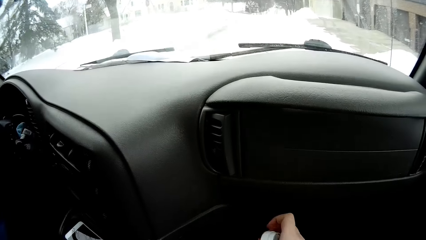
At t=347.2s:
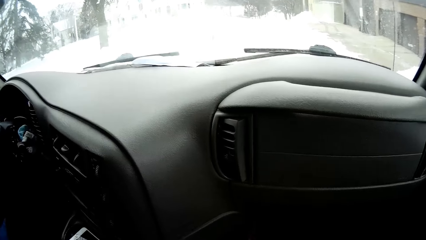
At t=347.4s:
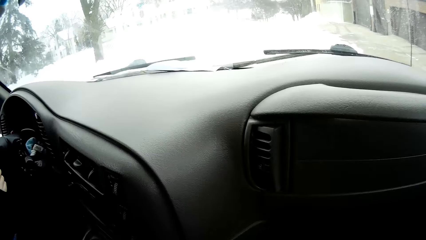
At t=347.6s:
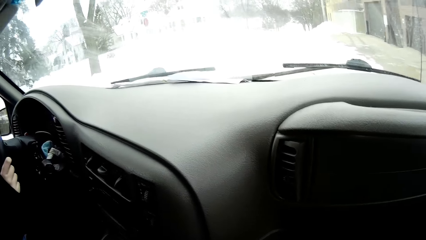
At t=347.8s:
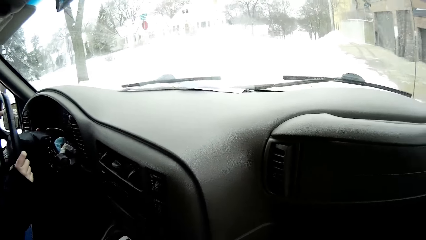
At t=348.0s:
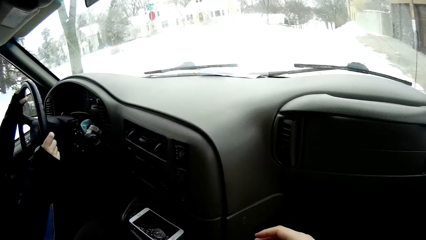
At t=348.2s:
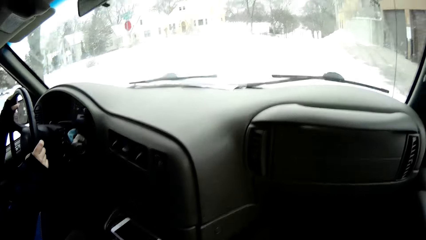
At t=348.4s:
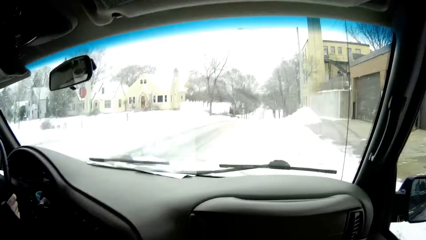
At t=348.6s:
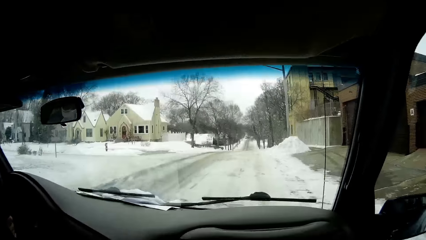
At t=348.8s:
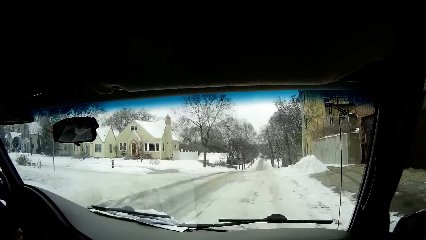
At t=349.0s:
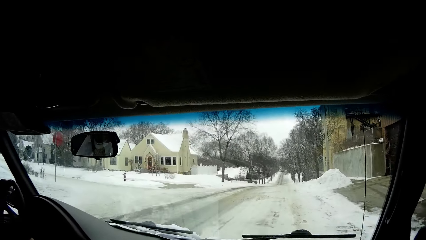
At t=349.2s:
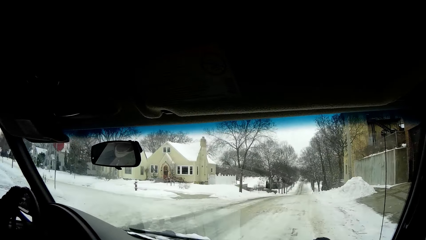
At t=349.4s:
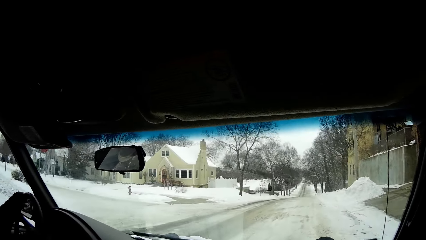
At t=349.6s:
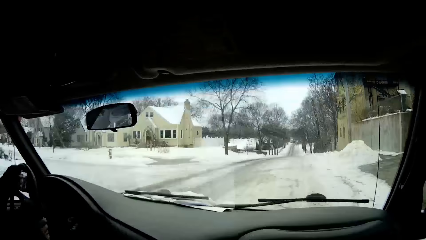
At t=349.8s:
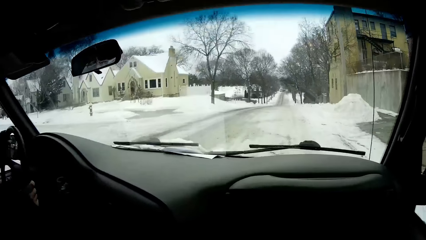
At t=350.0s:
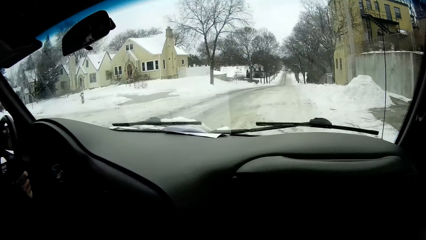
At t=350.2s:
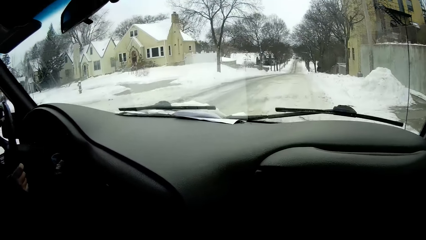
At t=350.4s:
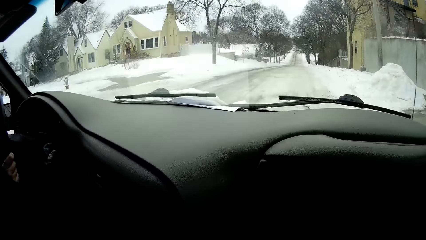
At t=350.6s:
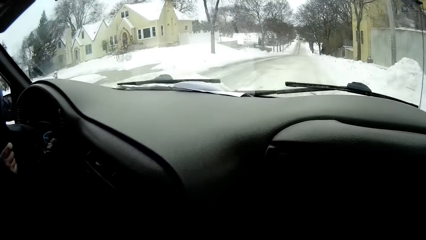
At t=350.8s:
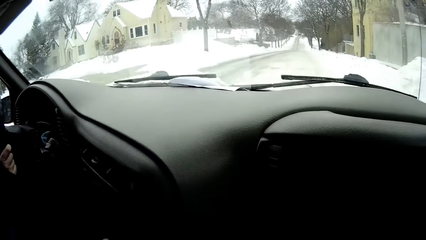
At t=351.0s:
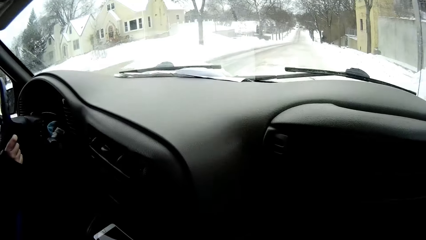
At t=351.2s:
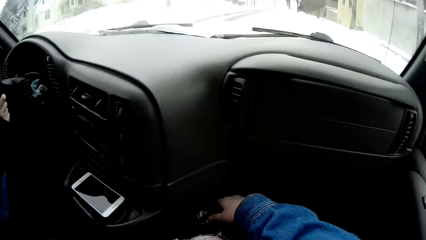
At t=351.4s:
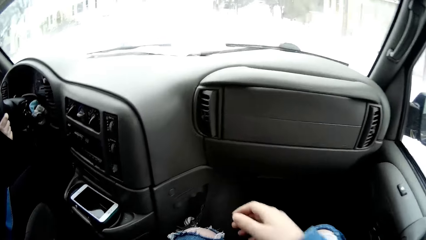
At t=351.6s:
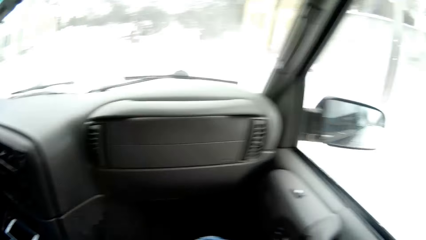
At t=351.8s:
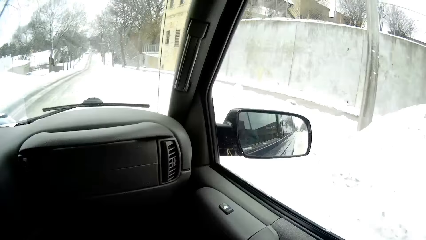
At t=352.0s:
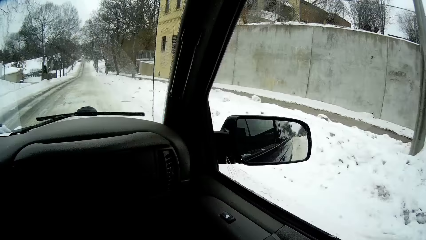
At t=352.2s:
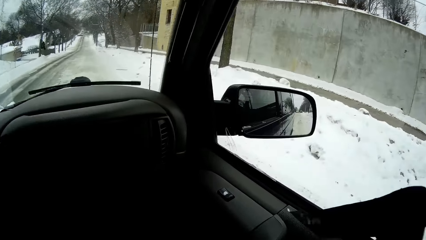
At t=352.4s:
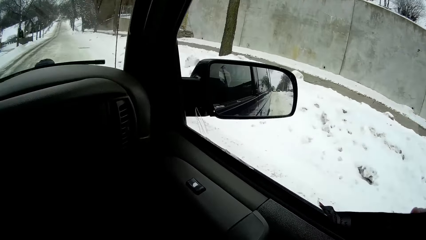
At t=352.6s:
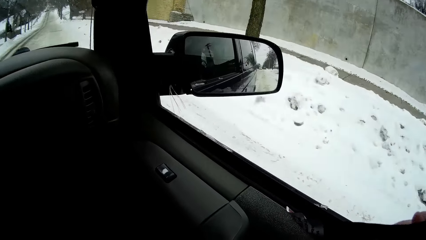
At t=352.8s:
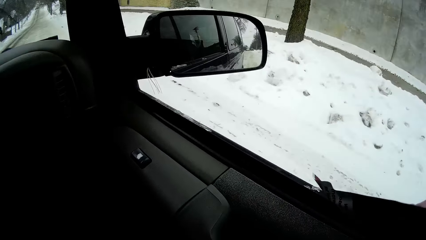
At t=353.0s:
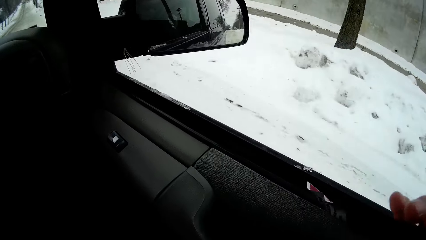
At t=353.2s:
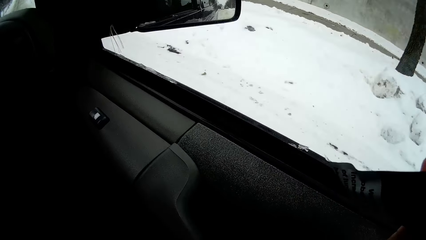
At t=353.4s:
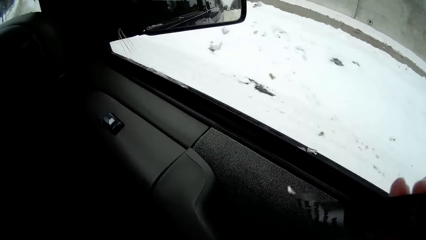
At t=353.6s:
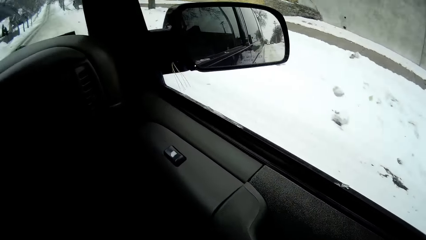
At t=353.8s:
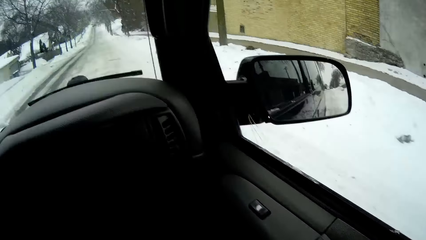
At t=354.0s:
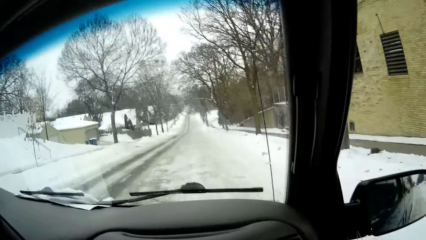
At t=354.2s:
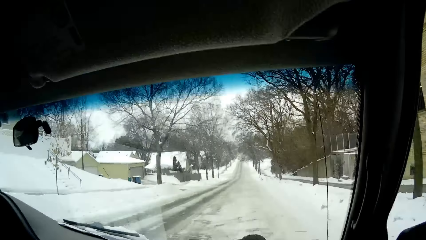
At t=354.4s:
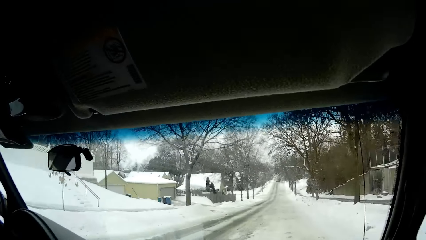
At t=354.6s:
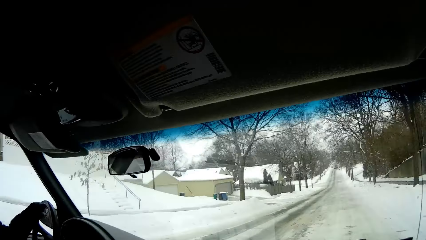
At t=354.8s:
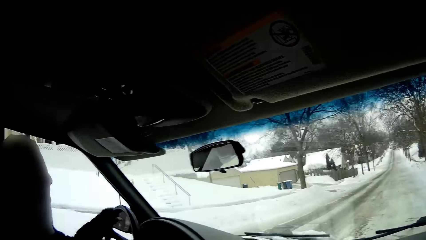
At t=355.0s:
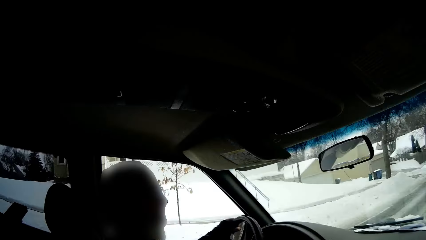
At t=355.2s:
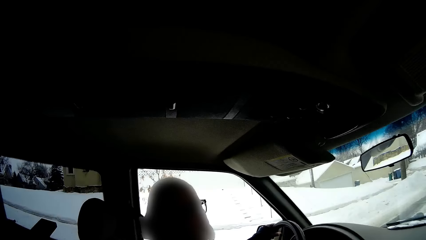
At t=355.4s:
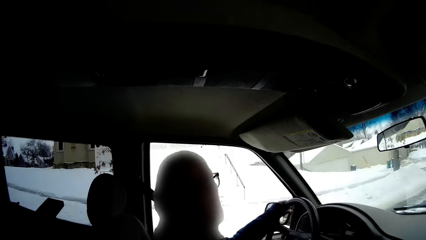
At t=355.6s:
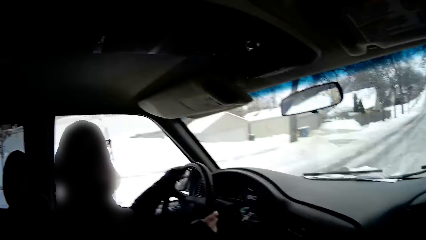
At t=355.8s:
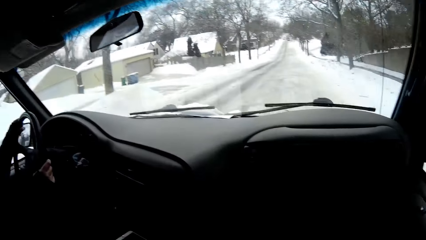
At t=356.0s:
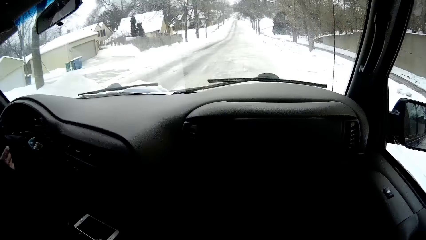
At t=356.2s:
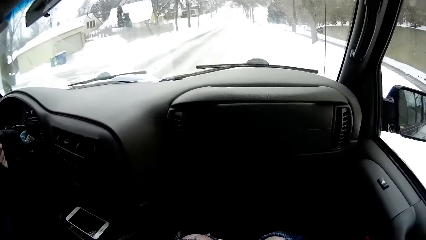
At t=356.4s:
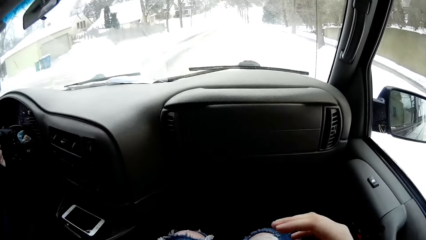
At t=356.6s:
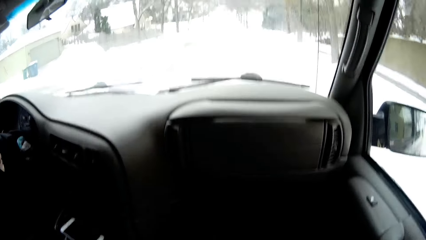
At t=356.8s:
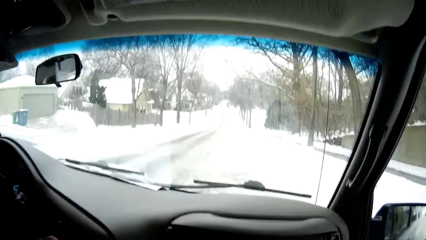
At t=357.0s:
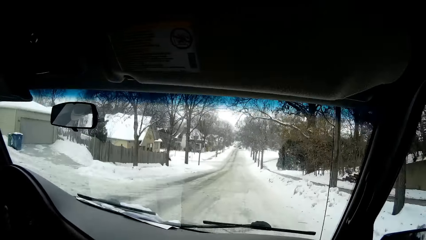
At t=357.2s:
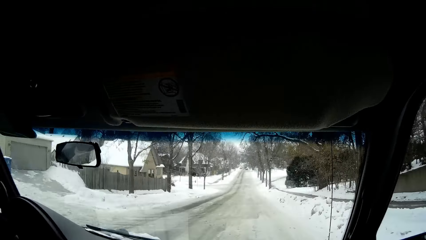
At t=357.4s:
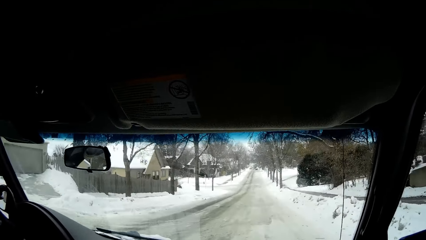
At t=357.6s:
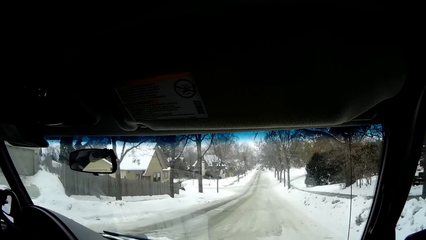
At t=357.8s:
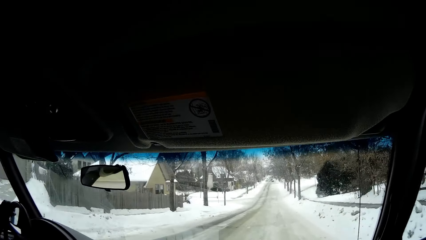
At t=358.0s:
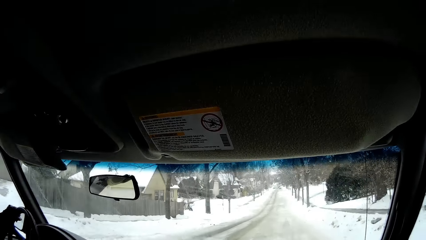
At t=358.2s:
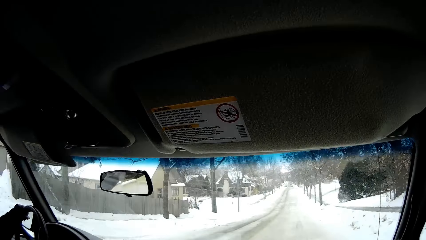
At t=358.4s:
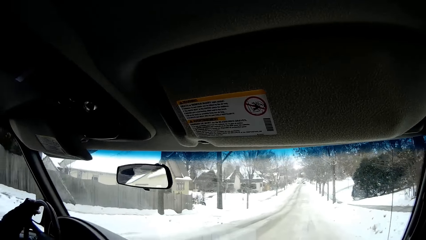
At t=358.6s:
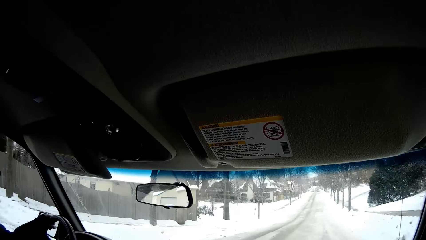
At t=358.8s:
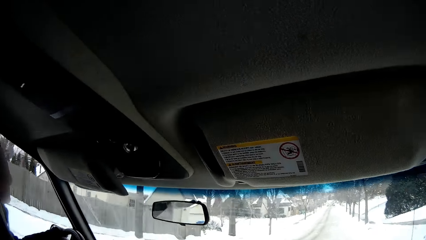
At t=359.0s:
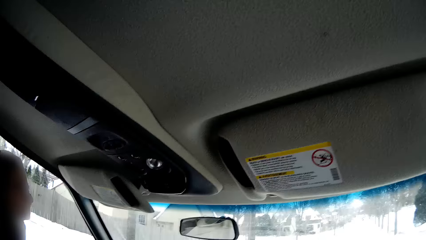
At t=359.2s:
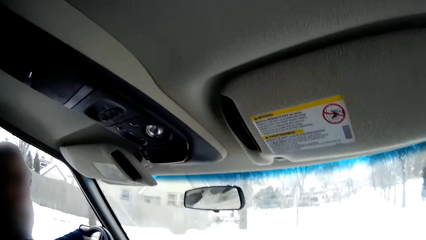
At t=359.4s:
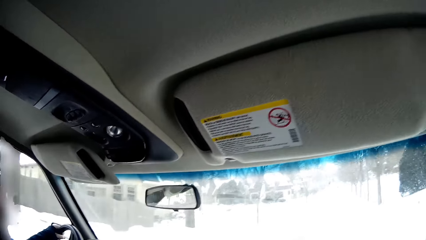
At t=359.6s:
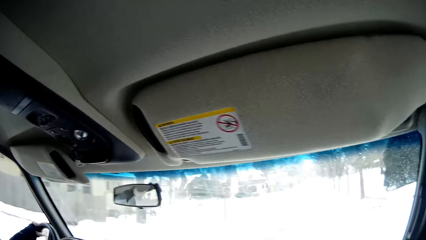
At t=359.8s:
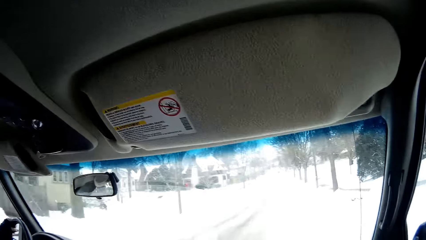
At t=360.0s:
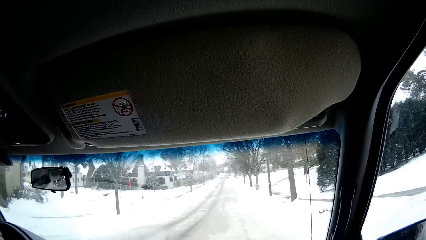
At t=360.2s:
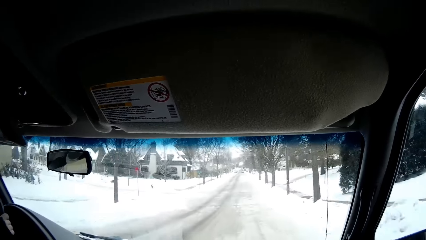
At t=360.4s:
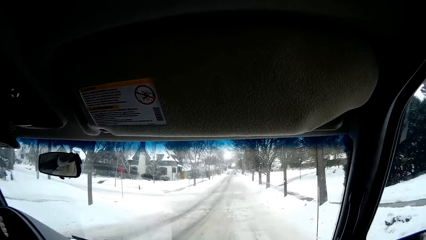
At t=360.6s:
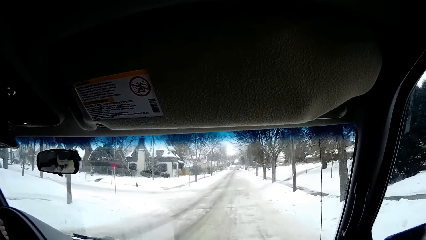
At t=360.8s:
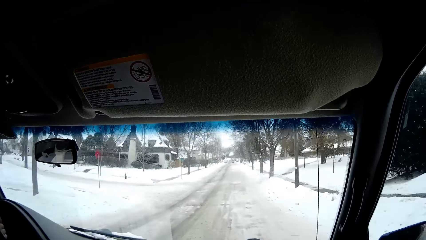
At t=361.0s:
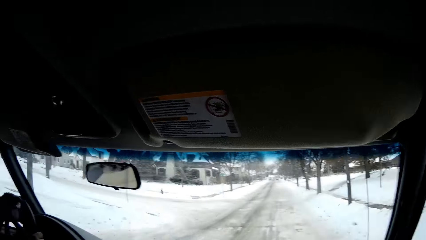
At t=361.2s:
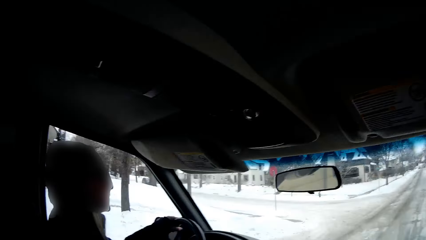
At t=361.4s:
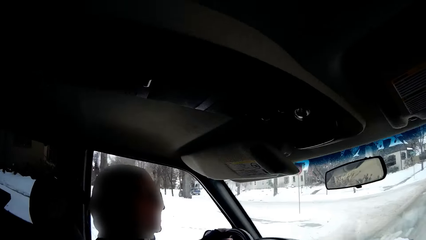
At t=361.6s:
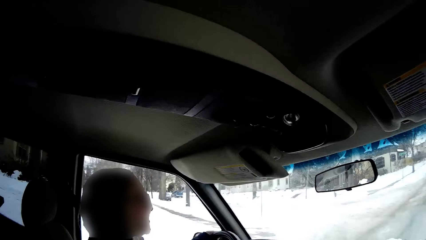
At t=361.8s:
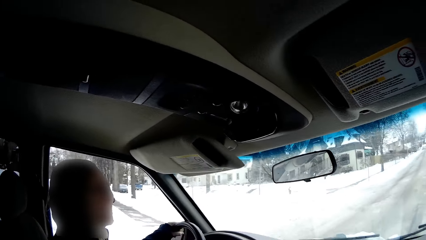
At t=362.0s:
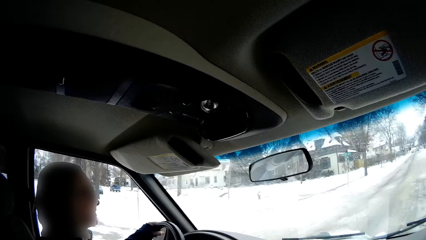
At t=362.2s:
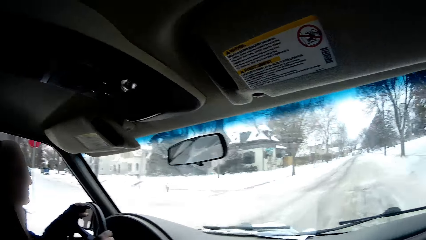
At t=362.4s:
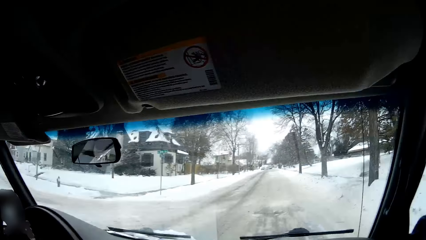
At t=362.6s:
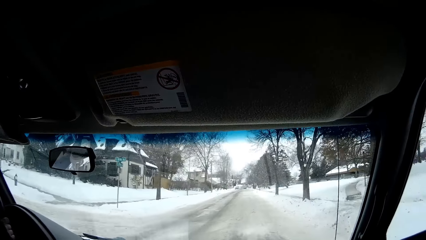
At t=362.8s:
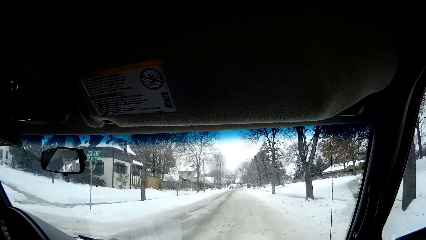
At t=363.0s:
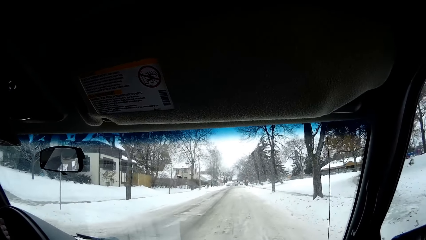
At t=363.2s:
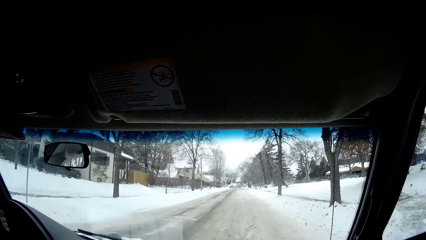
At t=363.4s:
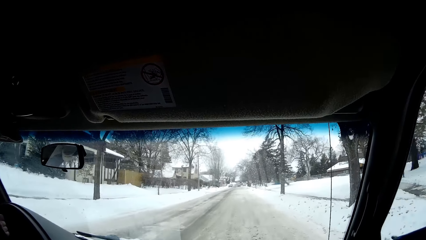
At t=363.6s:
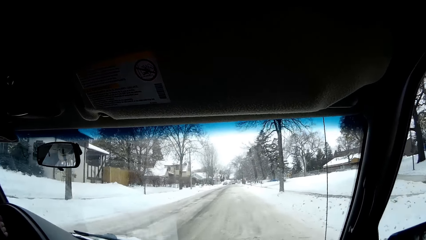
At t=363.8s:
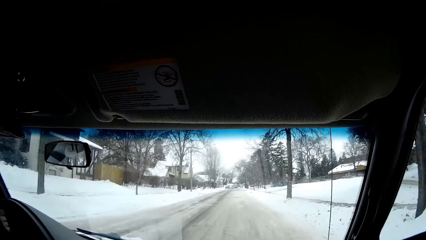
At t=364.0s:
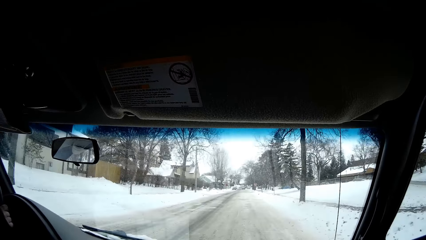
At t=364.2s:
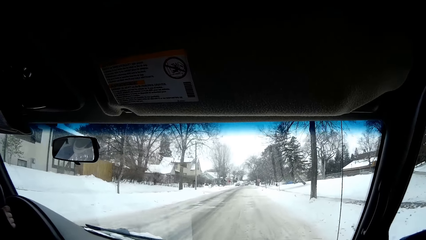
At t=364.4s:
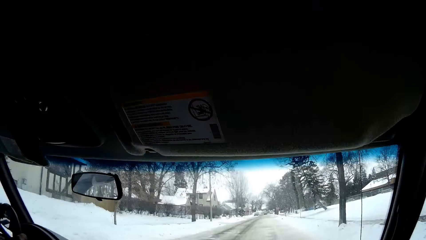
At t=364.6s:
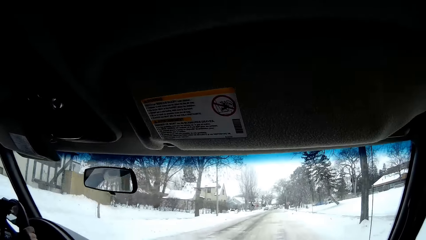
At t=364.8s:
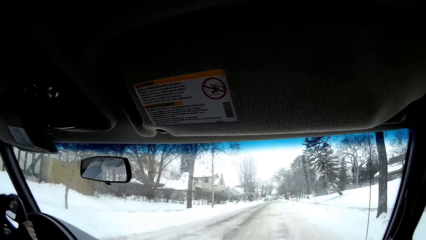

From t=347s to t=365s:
The camera wearer stares at the windscreen. They look at the side mirror. They stare at the windscreen. A lady looks outside the van. The camera wearer stares at the windscreen. They stare at the rear view mirror. The lady drives the van. The camera wearer stares at the windscreen. The lady drives the van. The camera wearer stares at the windscreen.
